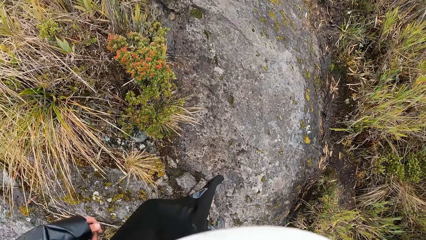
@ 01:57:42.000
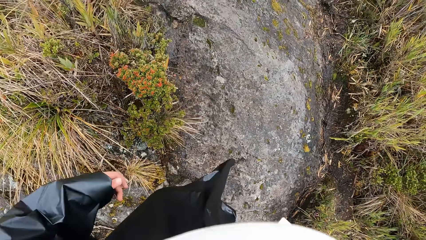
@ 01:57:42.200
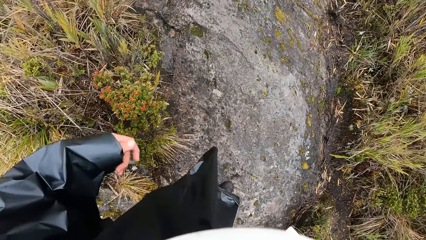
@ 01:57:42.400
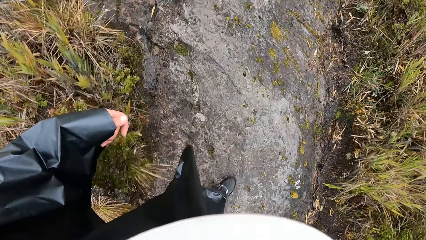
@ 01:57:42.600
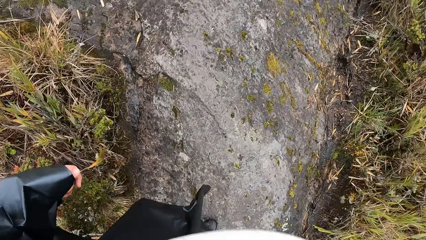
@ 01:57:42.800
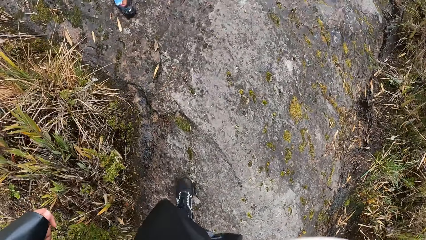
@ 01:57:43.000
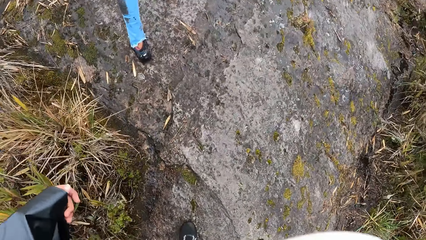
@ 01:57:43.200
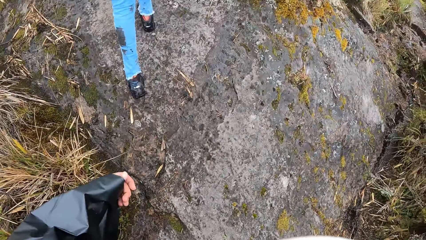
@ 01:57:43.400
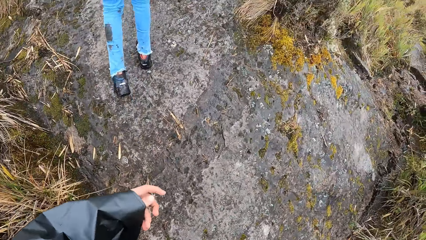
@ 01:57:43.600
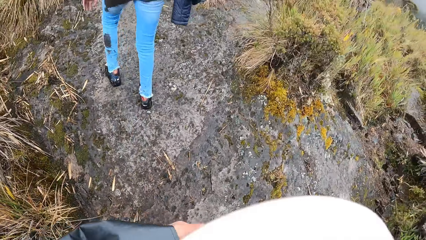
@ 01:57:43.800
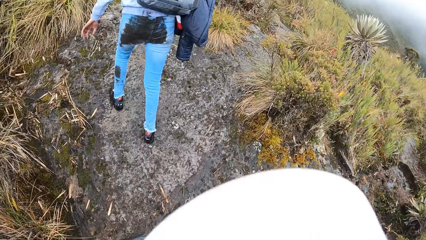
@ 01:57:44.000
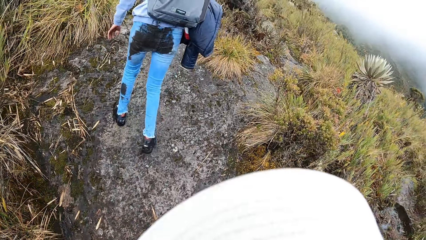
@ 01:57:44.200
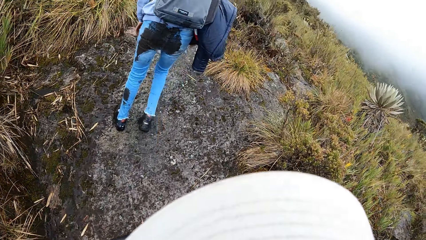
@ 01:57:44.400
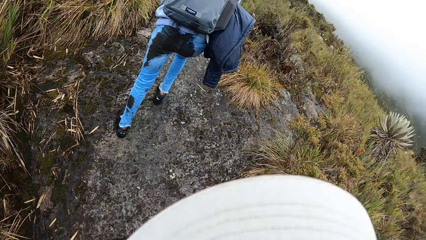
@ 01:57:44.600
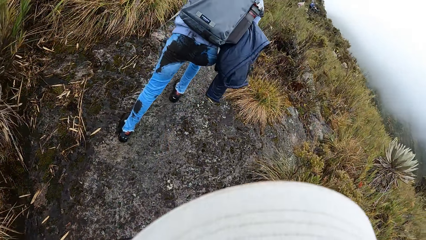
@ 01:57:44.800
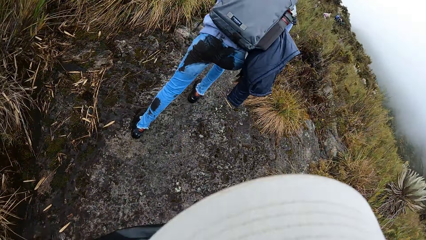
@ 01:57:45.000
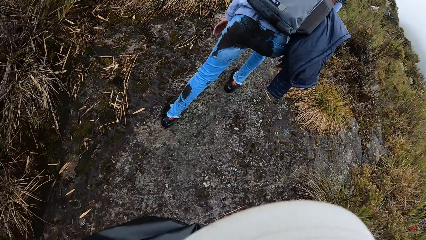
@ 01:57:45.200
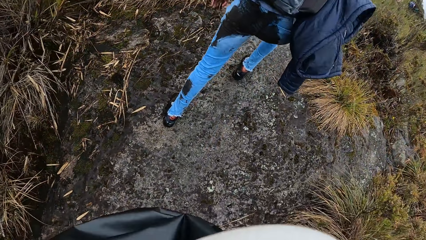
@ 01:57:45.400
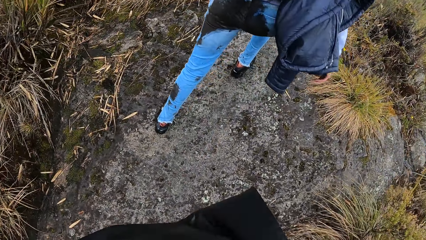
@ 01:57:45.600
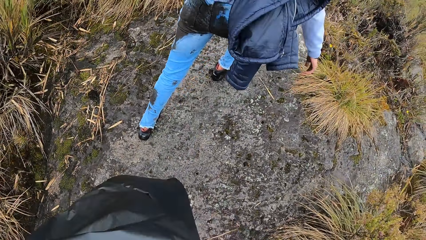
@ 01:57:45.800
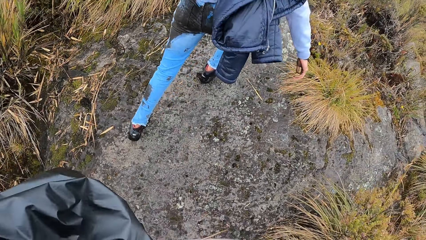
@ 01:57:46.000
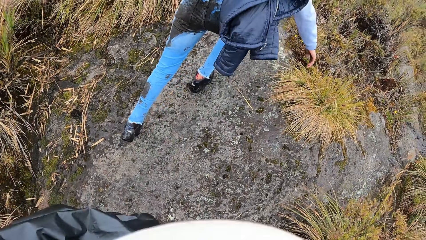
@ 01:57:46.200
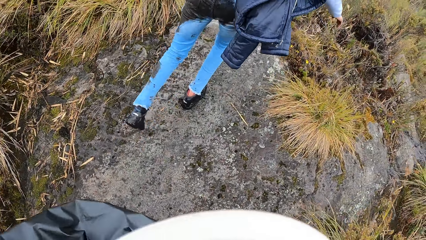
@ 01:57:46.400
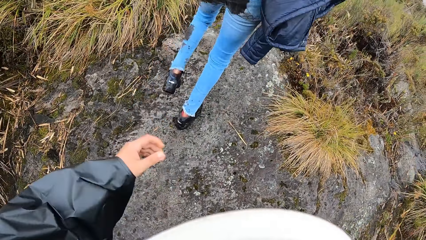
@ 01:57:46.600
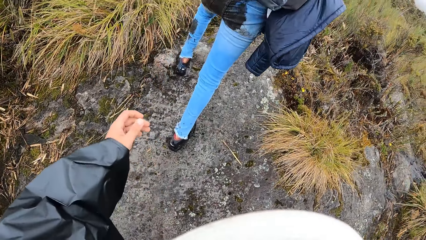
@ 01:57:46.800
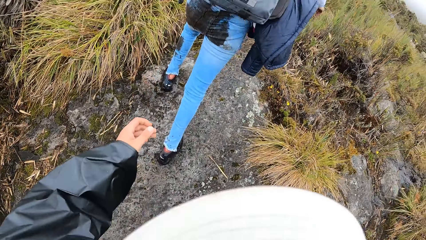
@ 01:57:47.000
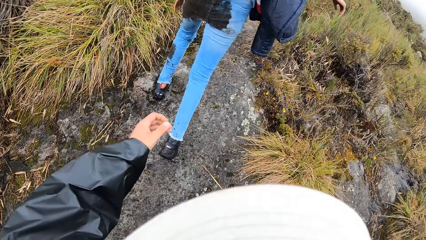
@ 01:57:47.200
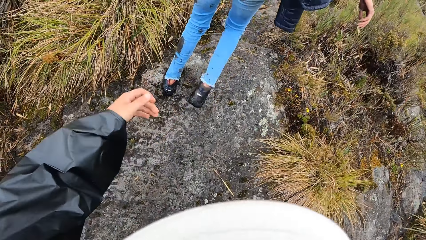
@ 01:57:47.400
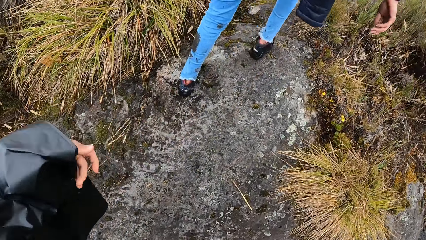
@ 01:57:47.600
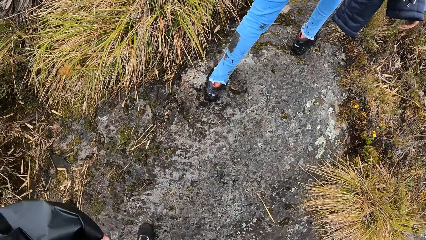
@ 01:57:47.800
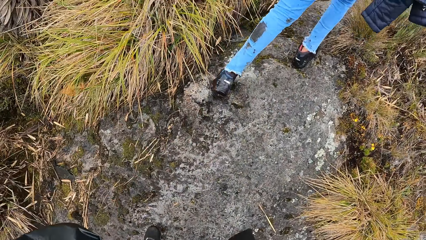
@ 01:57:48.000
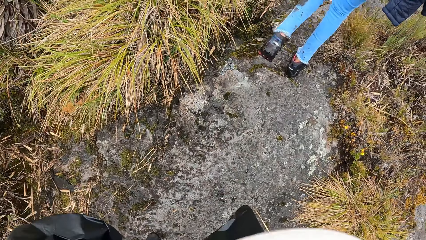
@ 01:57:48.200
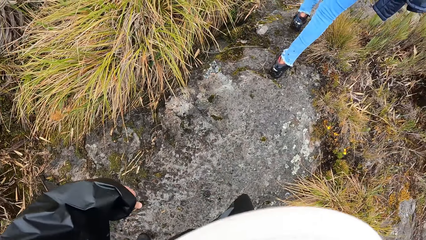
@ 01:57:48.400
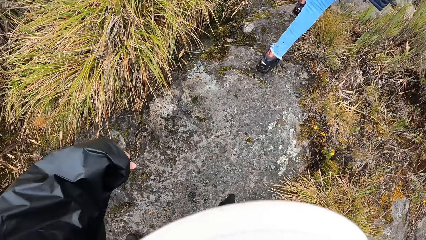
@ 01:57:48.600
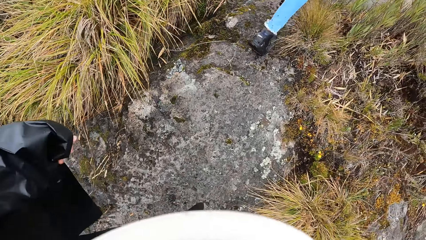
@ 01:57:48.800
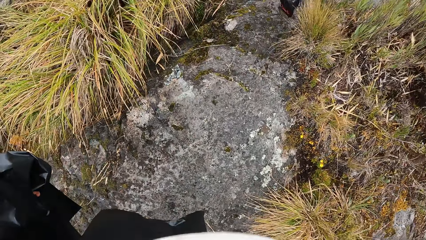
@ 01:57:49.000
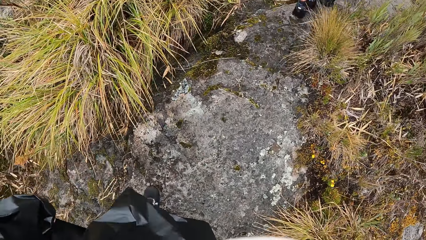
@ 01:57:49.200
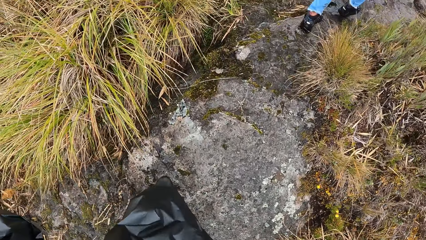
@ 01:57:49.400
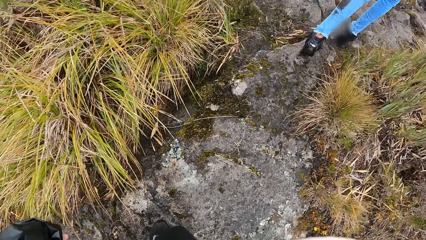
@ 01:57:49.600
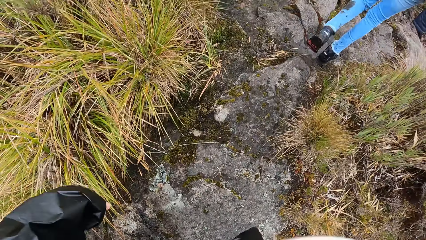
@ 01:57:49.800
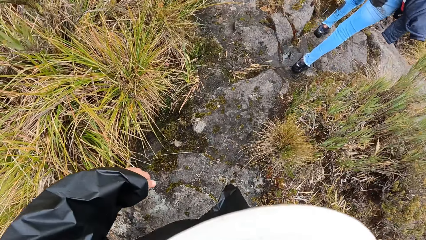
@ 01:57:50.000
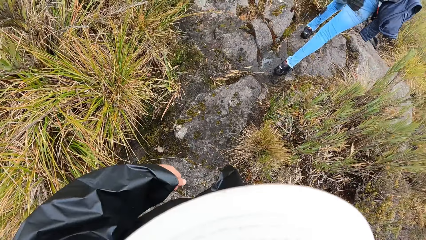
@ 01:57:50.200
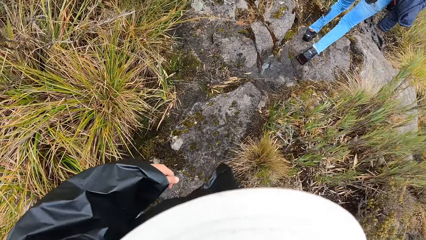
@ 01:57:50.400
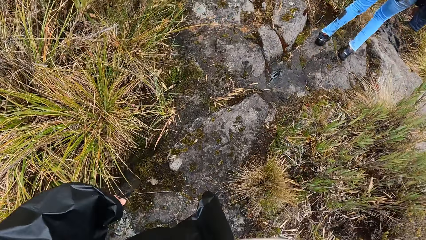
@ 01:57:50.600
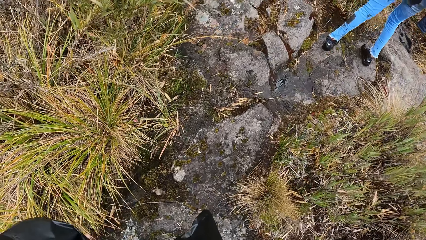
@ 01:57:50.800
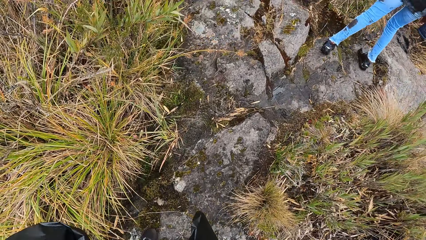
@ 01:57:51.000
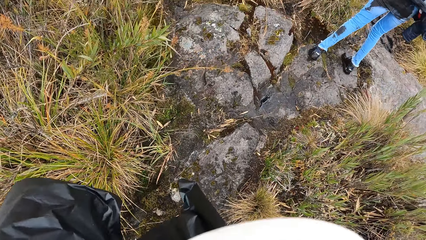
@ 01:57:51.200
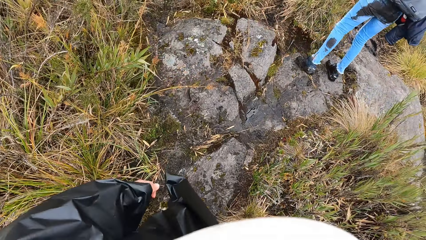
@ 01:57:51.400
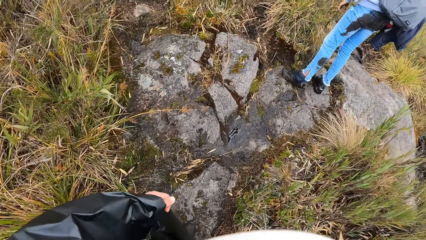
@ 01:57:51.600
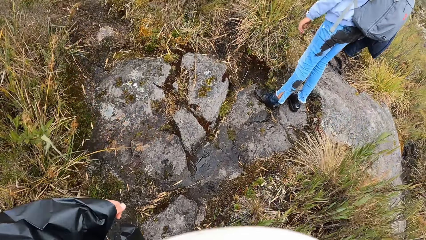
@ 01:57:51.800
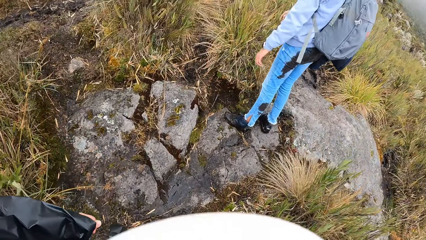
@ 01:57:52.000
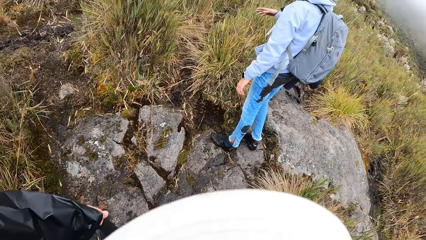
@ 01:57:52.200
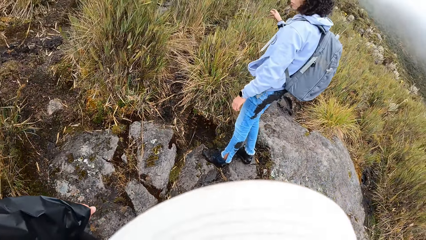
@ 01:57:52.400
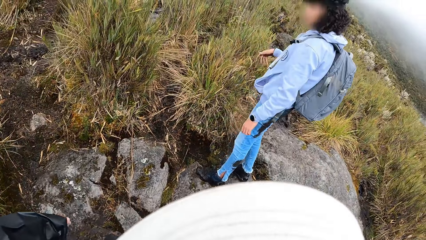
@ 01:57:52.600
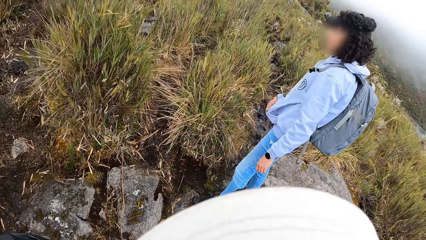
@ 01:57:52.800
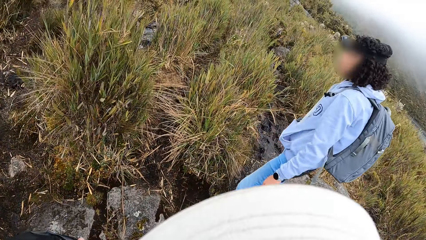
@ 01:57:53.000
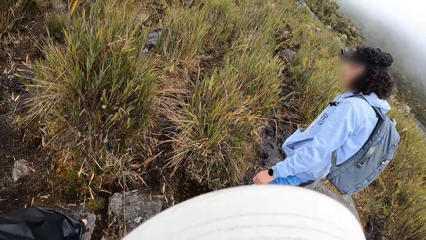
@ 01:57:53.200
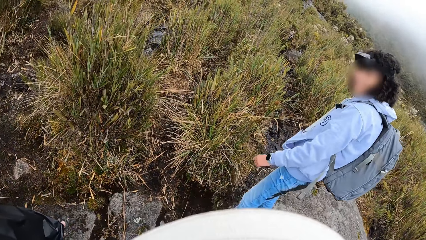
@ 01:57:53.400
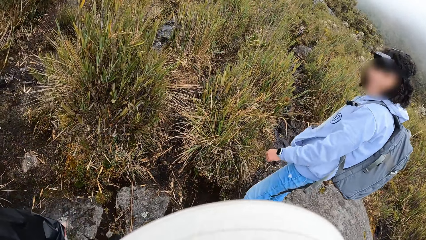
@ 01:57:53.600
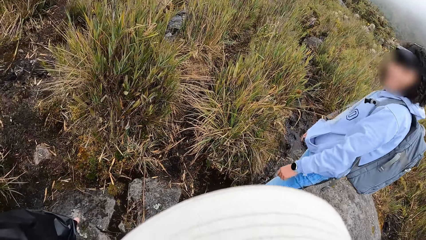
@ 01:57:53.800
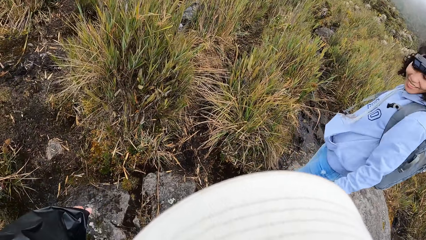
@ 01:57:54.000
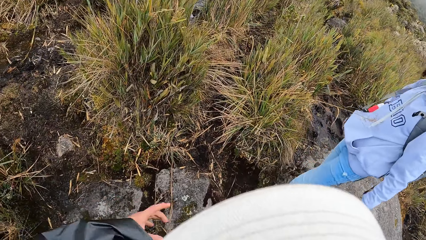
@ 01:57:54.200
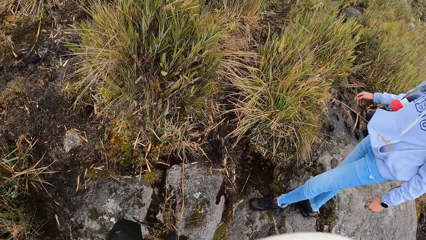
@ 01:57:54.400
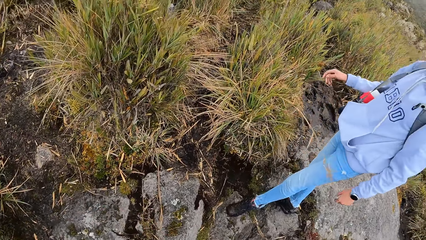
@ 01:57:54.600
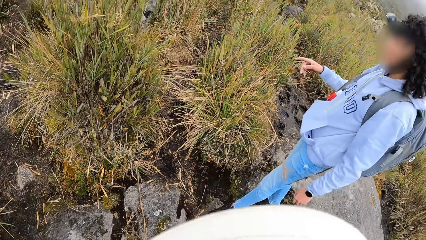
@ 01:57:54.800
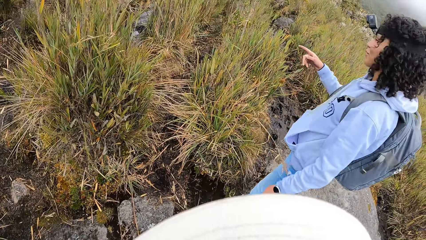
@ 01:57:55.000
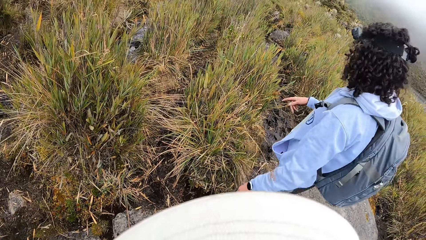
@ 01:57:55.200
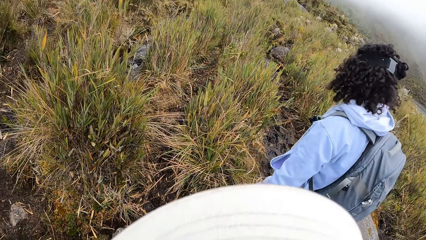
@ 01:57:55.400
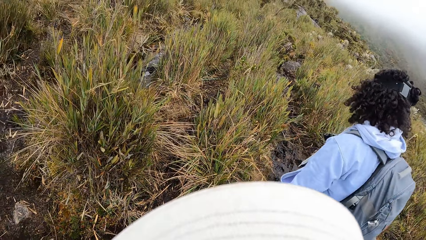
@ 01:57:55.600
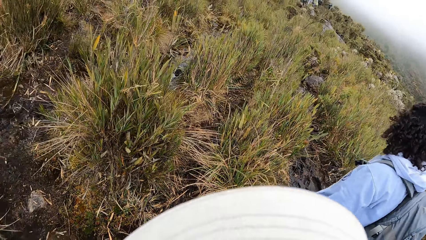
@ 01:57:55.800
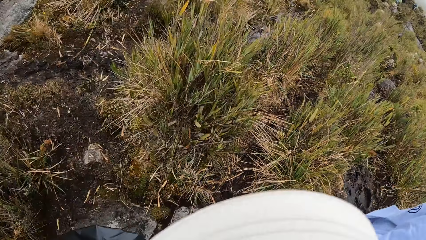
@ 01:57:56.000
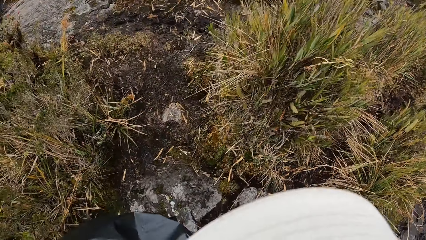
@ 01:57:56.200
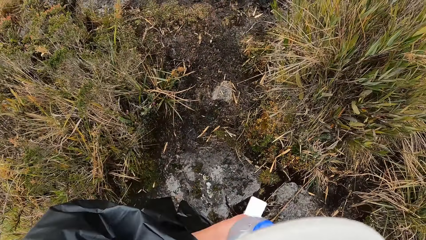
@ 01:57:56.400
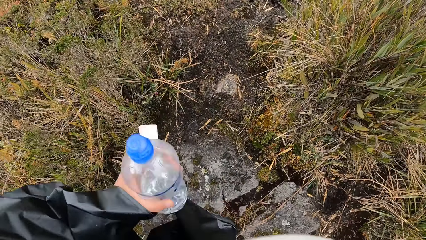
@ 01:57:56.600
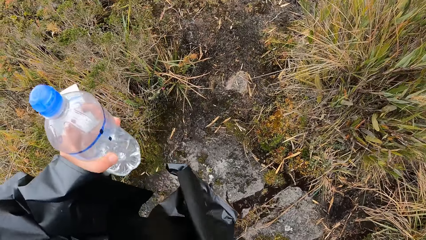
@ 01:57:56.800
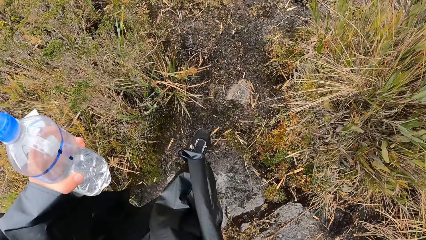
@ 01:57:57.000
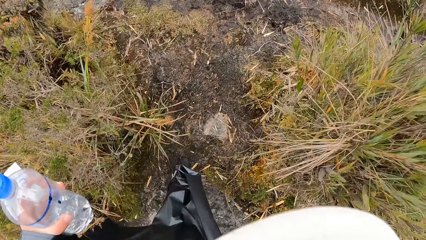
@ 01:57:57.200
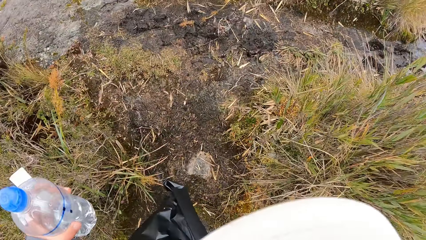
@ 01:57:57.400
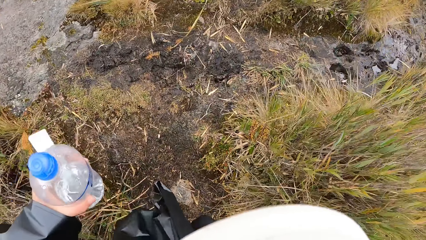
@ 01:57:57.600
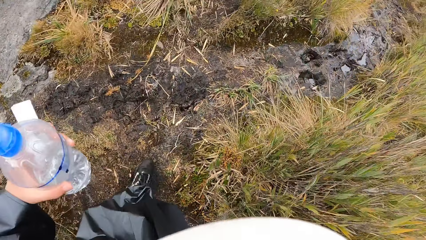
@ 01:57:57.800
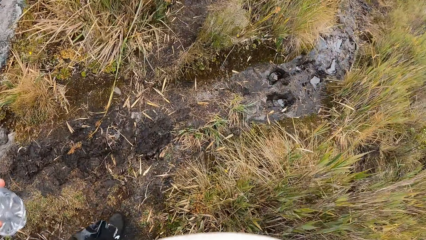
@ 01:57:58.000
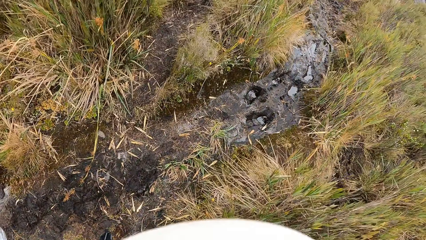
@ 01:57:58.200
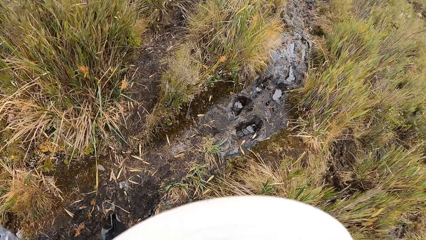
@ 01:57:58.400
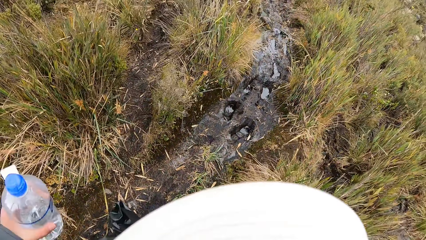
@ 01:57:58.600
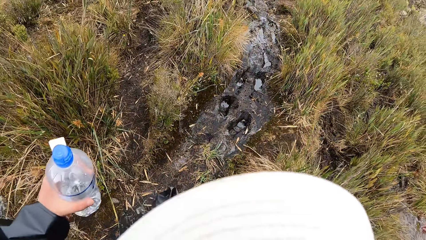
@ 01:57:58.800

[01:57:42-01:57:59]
The woman interacts with the camera wearer. The camera wearer walks through a muddy path in the forest.
